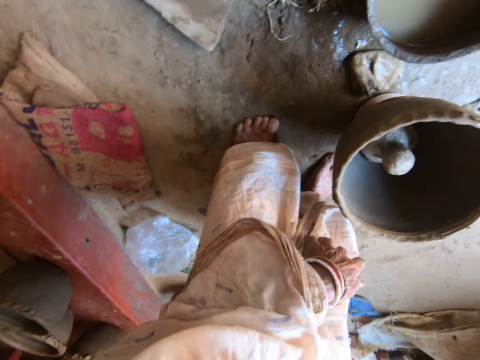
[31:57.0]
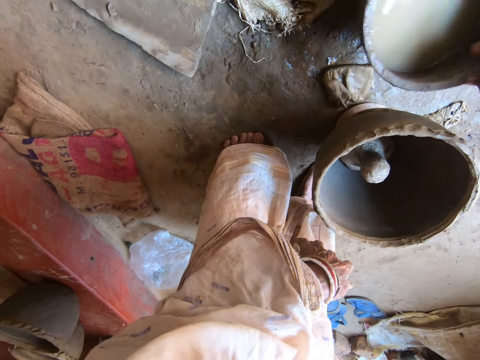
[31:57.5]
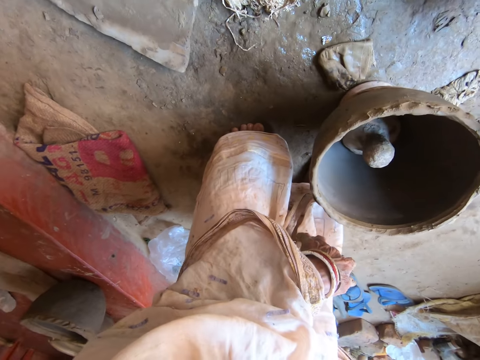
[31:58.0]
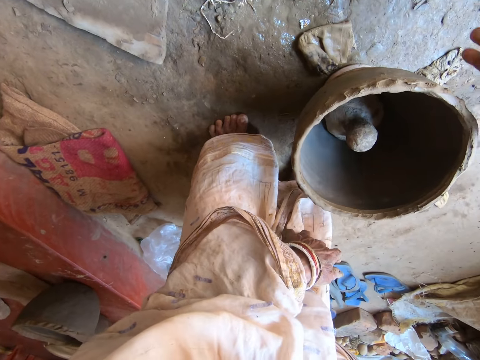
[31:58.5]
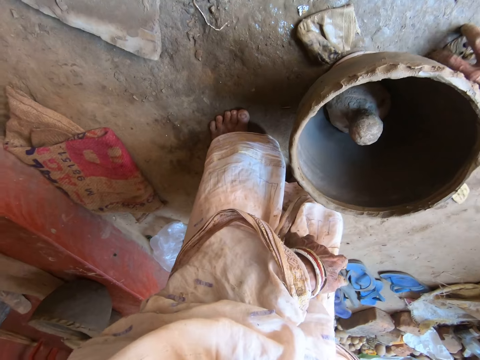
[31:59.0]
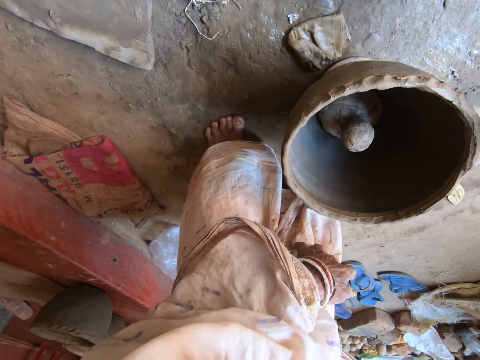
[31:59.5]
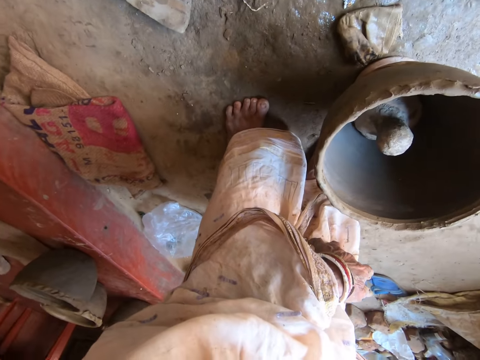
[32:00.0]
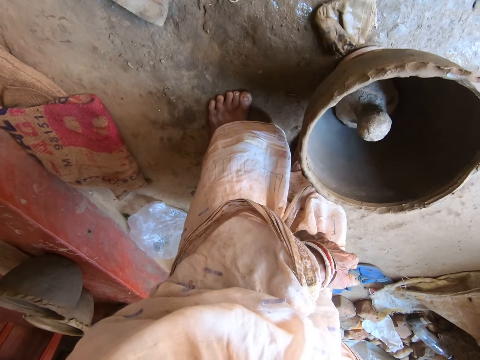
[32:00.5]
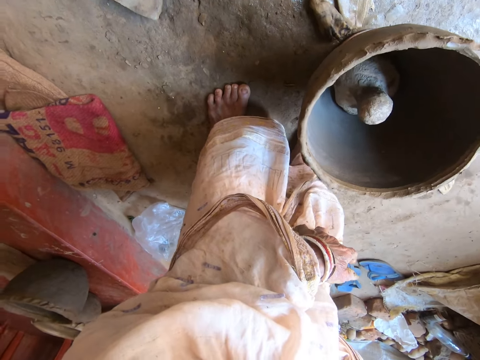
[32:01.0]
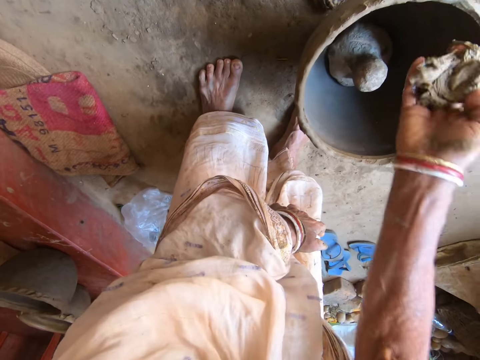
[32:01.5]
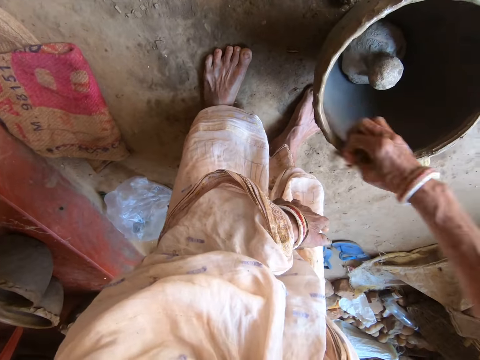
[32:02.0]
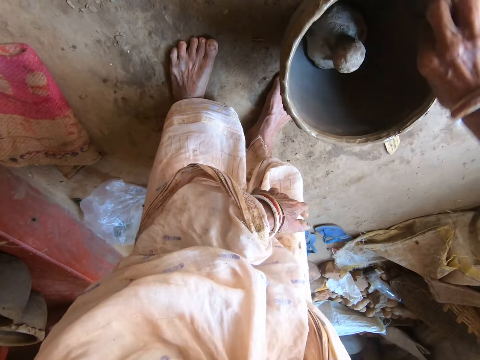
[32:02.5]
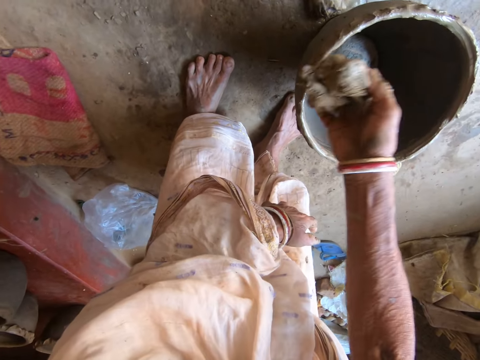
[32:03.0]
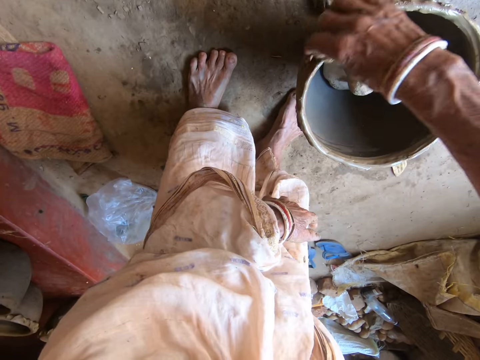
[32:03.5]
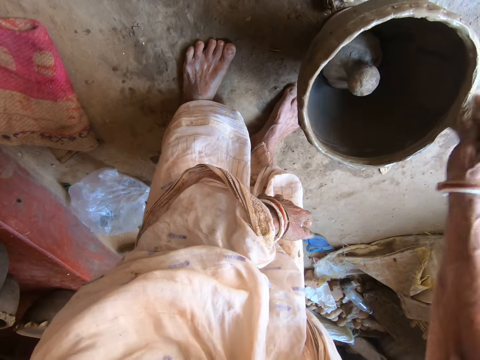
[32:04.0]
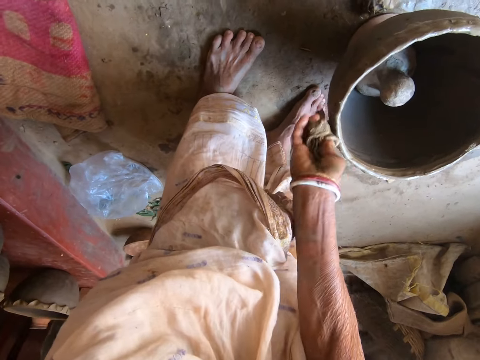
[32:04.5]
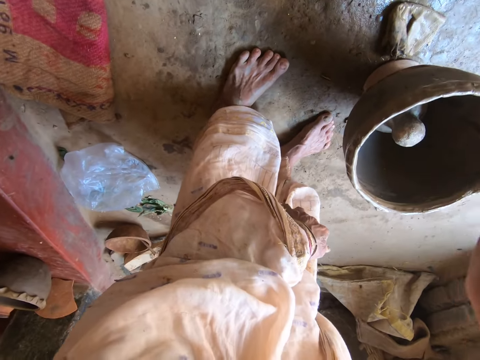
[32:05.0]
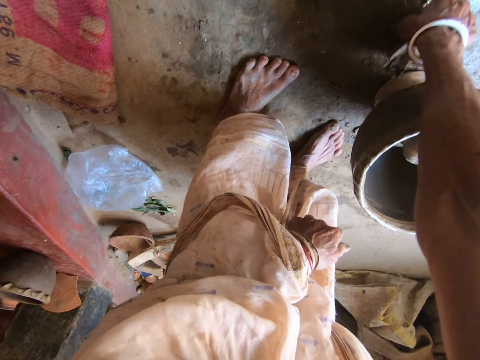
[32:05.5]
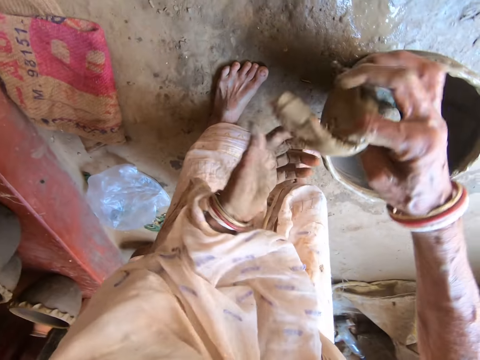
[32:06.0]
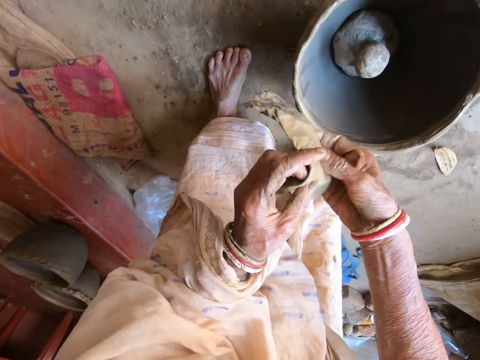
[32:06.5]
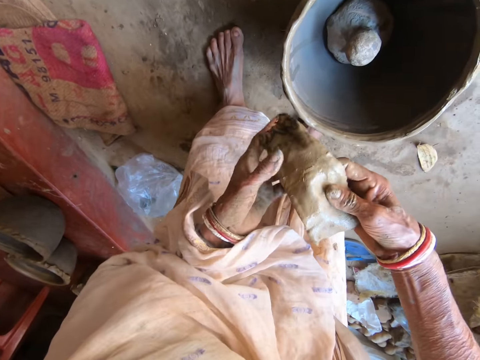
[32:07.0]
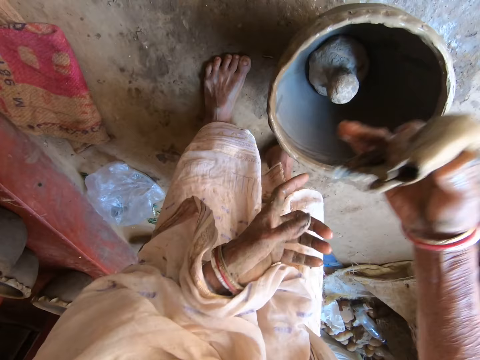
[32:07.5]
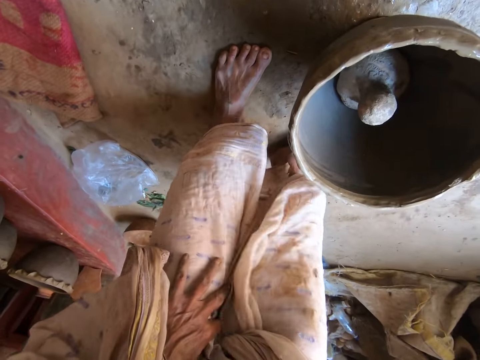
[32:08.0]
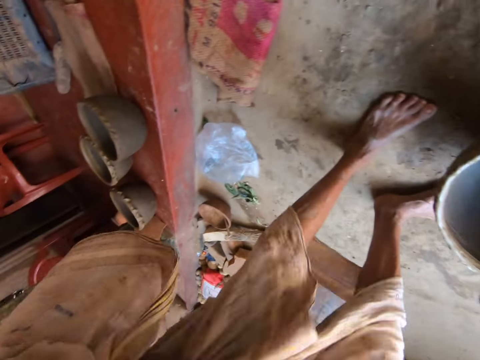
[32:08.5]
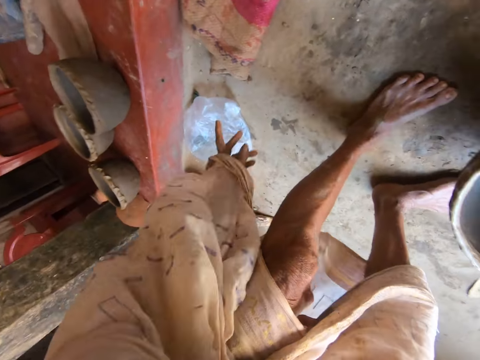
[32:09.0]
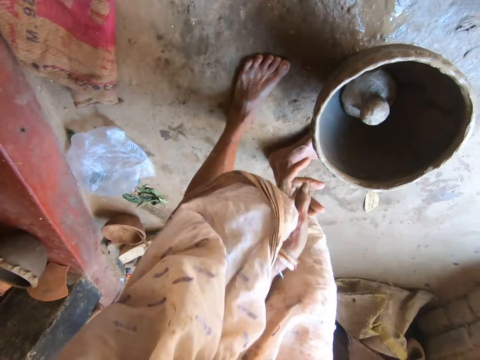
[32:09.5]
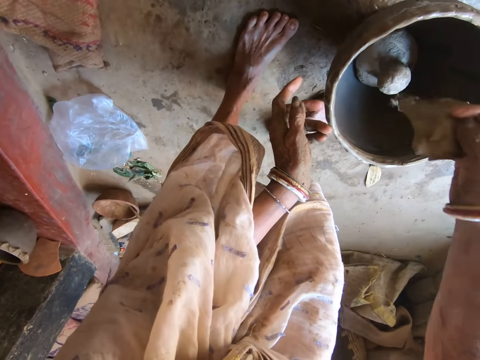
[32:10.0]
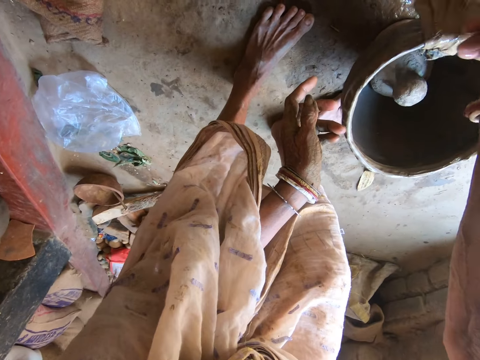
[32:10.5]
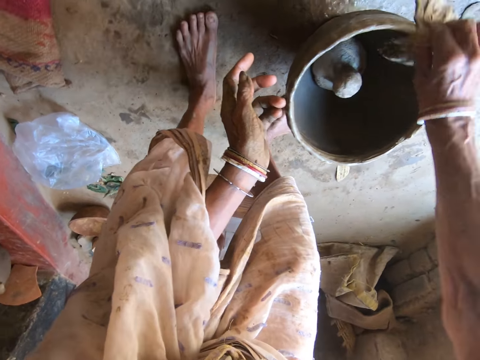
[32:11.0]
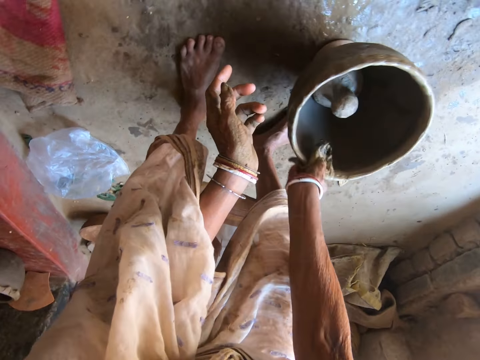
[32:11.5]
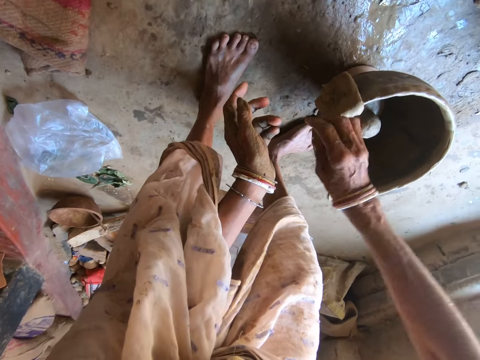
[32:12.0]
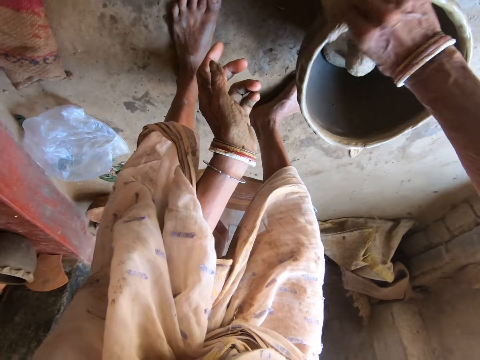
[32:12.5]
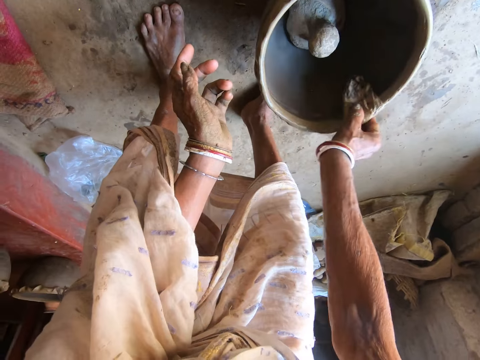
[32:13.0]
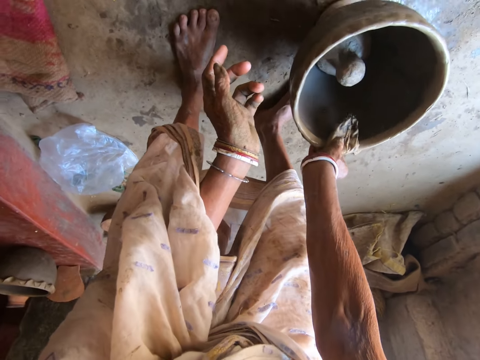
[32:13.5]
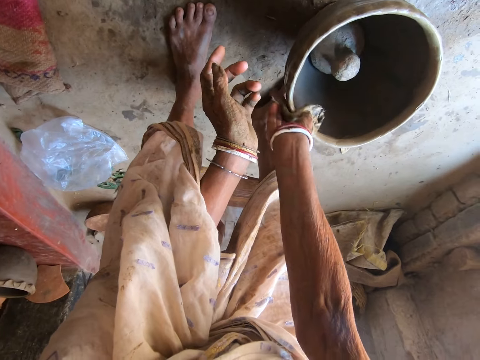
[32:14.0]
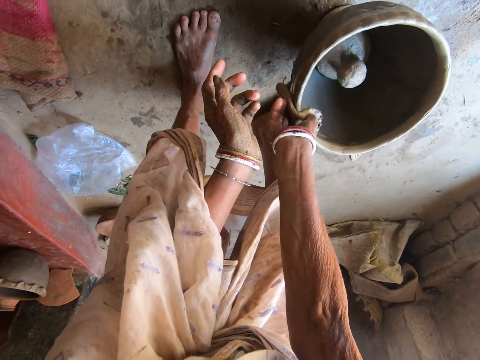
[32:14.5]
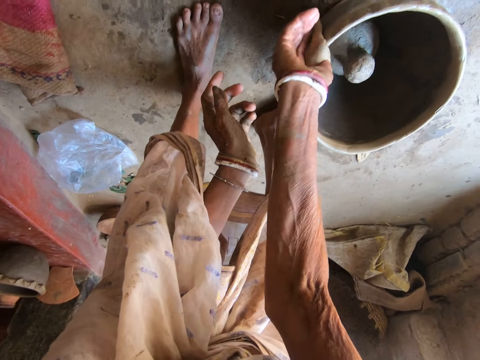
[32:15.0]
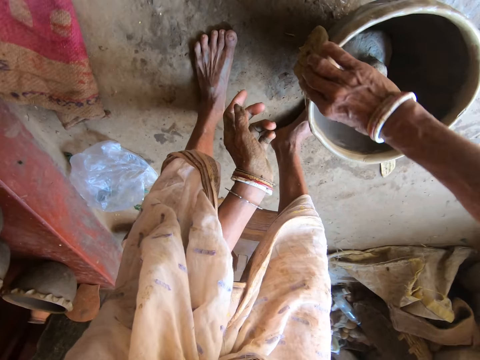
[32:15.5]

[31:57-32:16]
The camera wearer picks up a bowl of water from the ground with her right hand. She drops the bowl of water on the ground with her right hand. She picks up a napkin from the ground with her right hand. She wipes the pottery mold on the casted mold on the ground with the napkin in her right hand. She picks the napkin from the ground with her right hand. She holds the napkin with her hands. She dips the napkin in the bowl of water on the ground. She wipes the napkin around the pottery mold on the casted mold on the ground with her right hand.

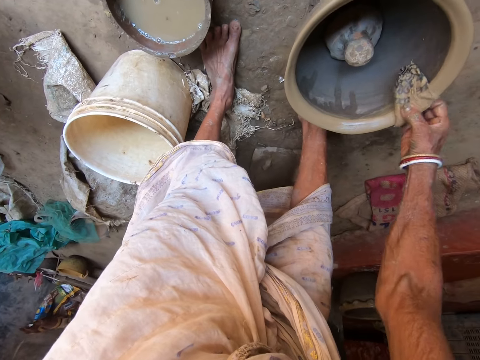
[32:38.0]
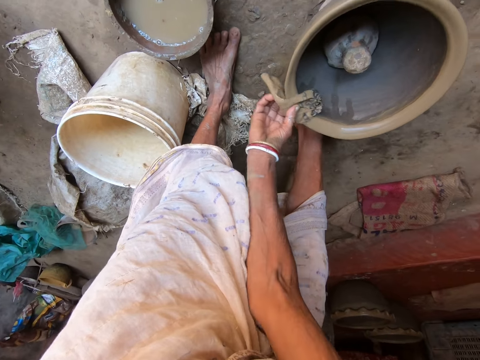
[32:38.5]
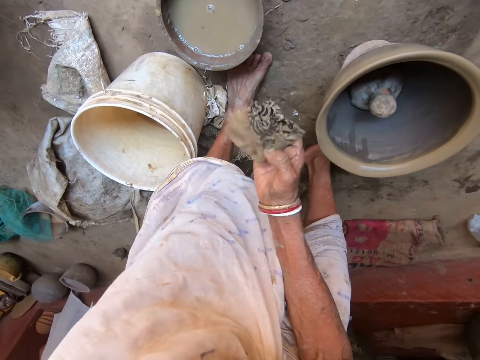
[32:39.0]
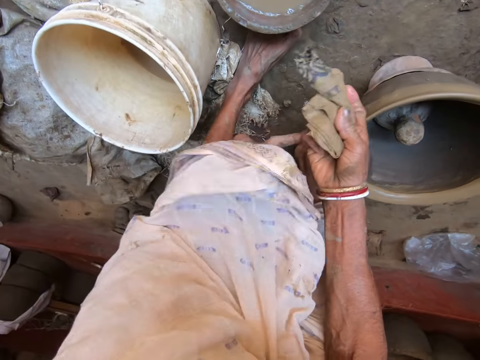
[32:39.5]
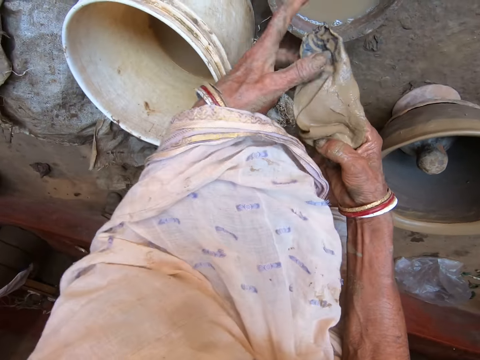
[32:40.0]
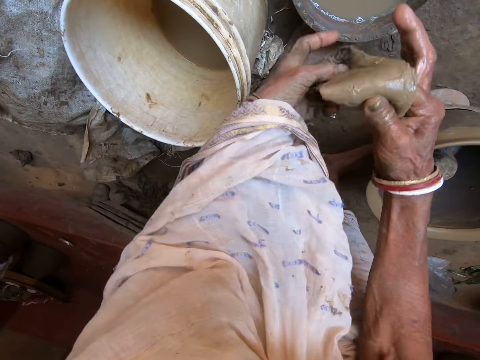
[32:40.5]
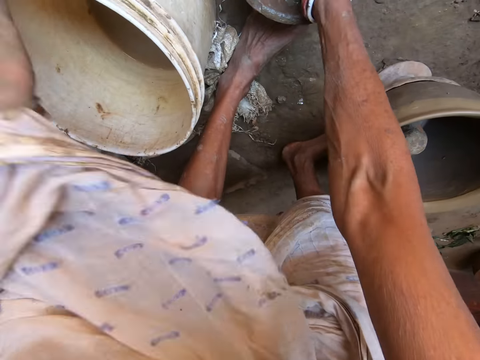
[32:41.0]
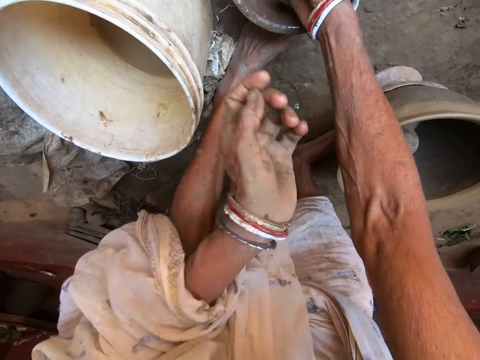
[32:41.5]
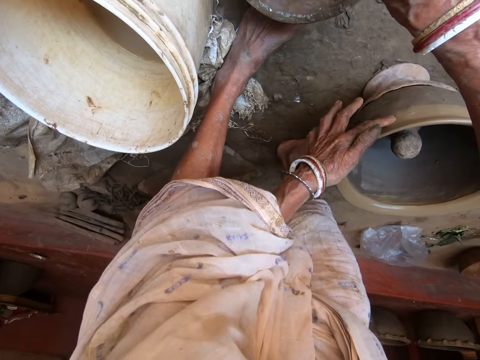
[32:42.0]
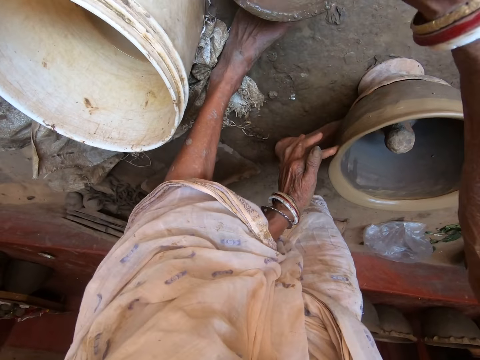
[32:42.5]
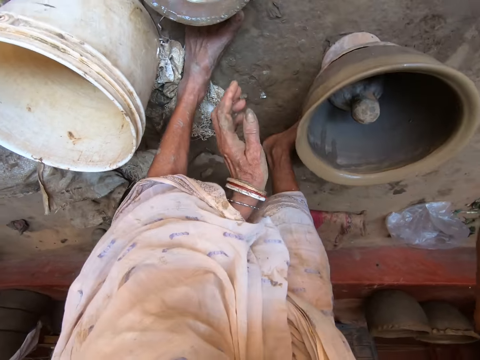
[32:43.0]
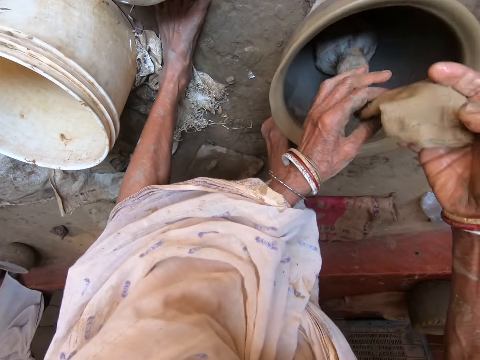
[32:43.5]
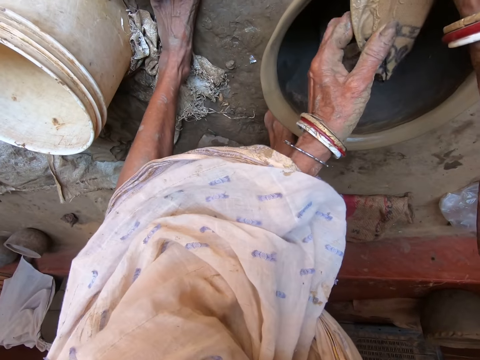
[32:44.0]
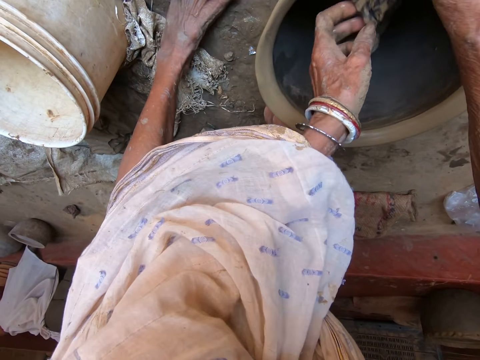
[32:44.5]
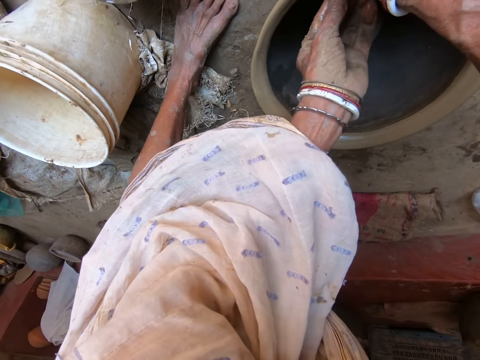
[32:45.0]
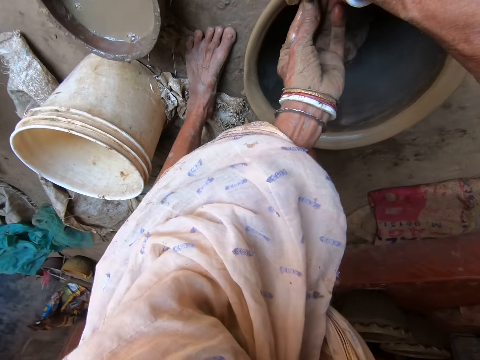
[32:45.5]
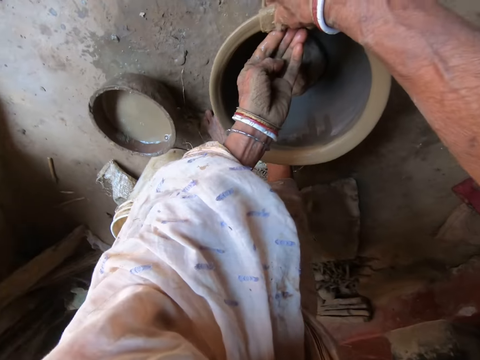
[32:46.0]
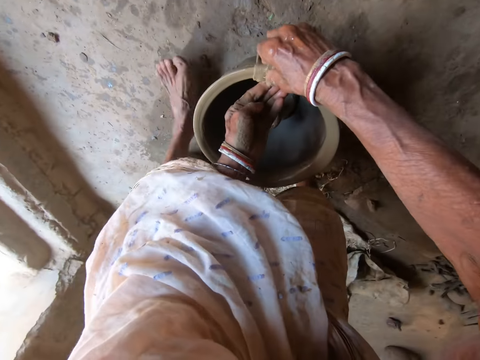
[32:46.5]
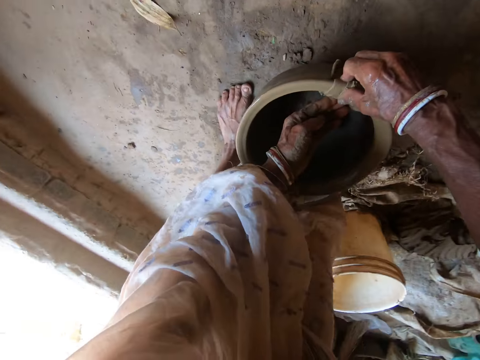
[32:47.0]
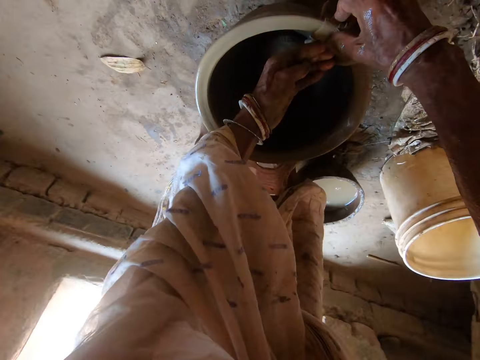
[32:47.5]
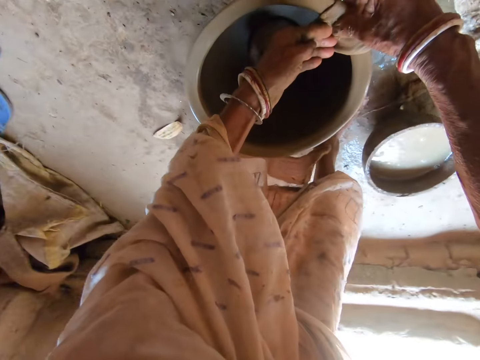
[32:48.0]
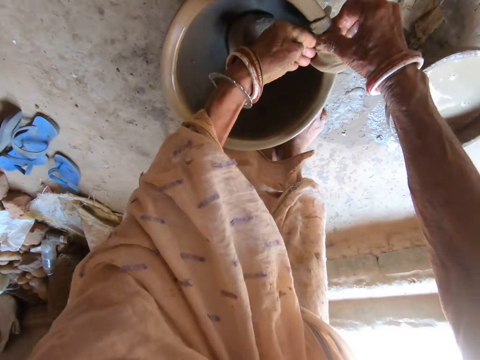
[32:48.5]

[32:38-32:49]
The camera wearer holds the napkin with both hands. She dips the napkin into the bowl of water on the ground with her right hand. She moves her left hand around the pottery mold on the casted mold on the ground. She dresses the pottery mold on the casted mold on the ground with the napkin in her hands.
